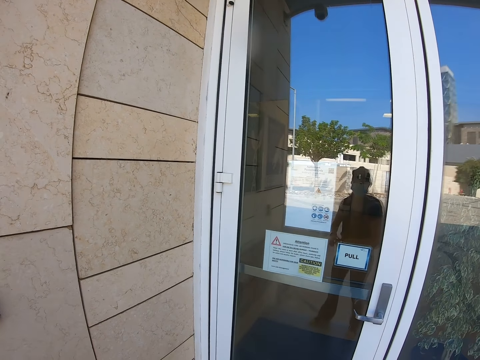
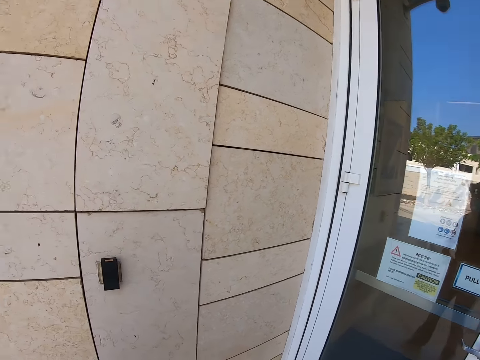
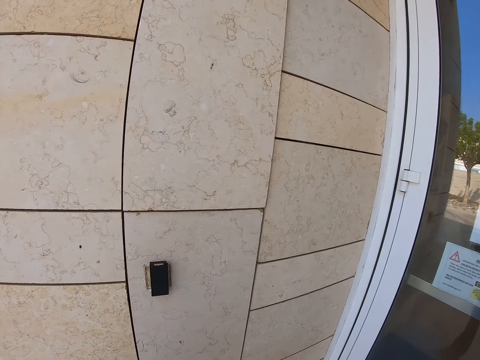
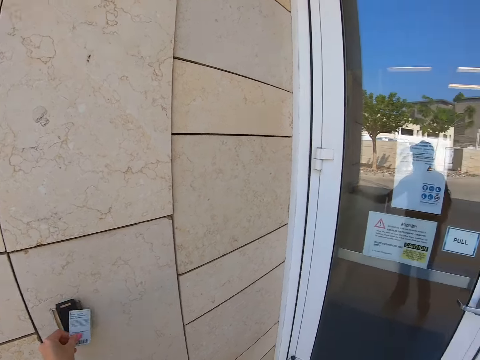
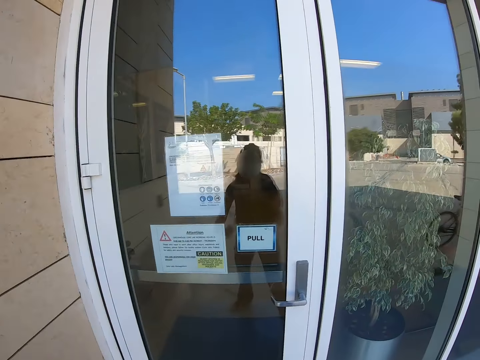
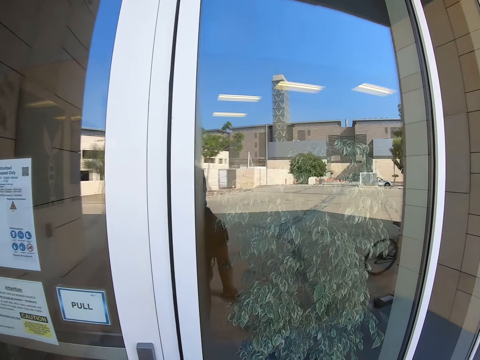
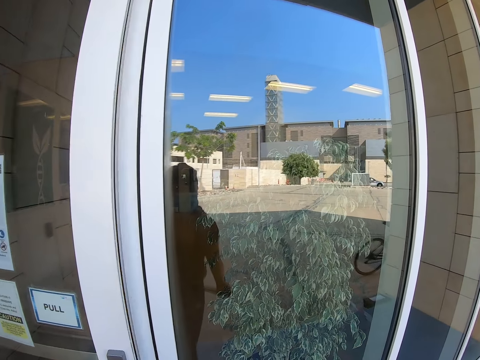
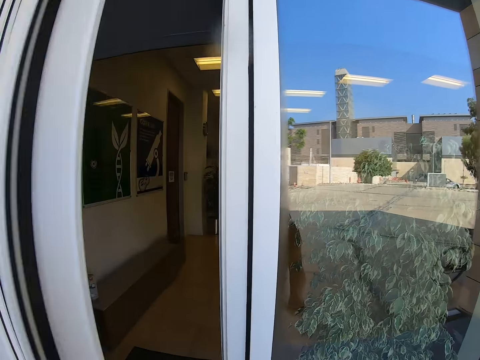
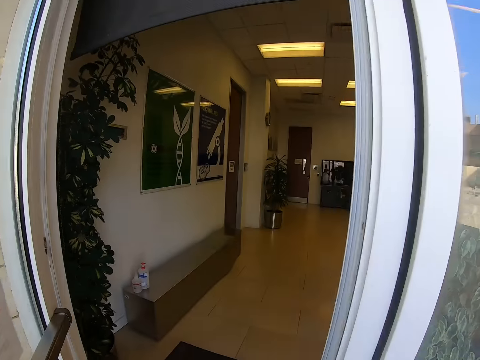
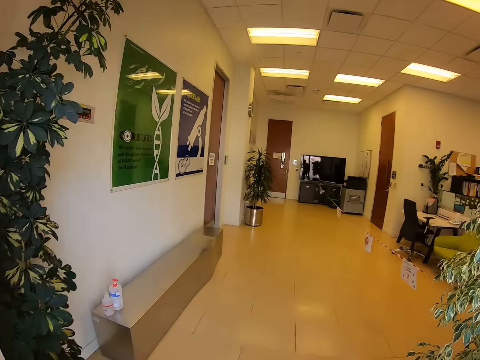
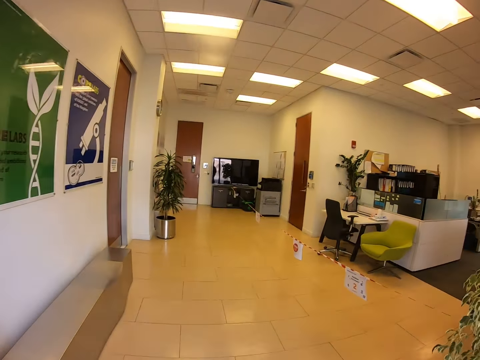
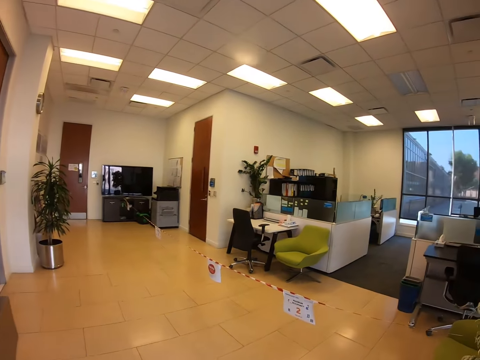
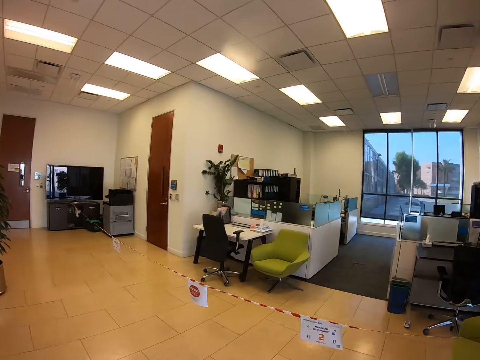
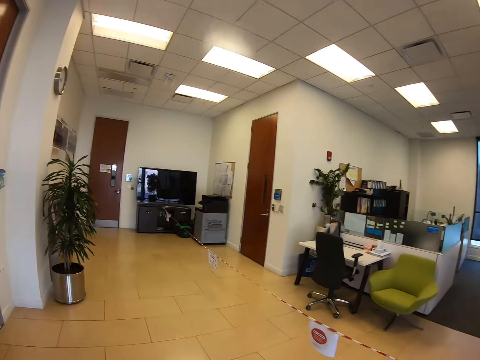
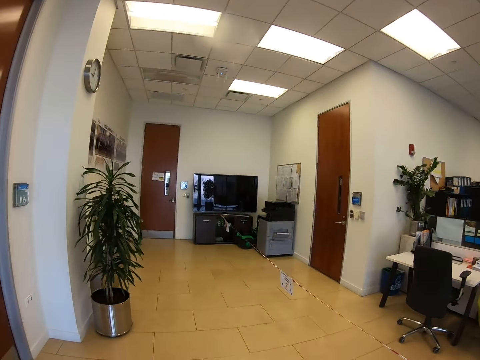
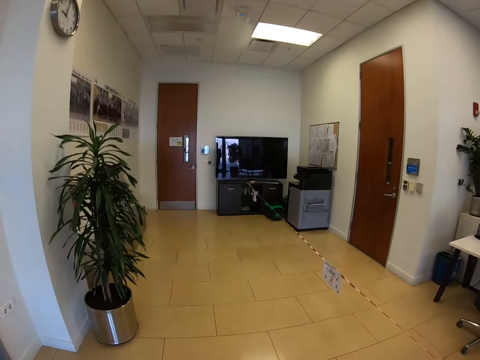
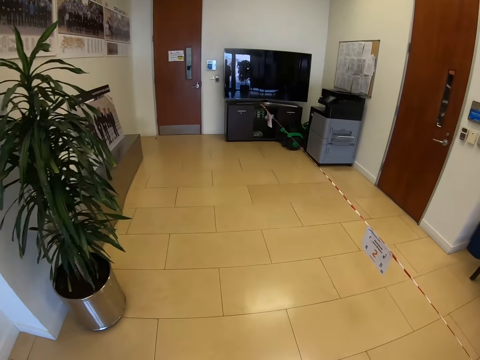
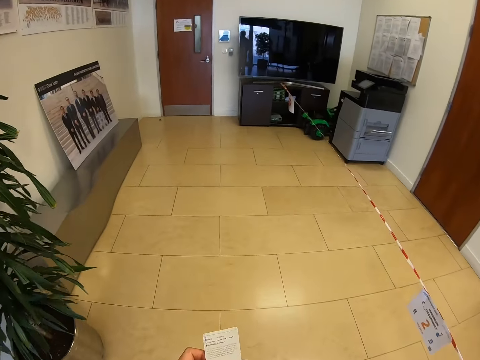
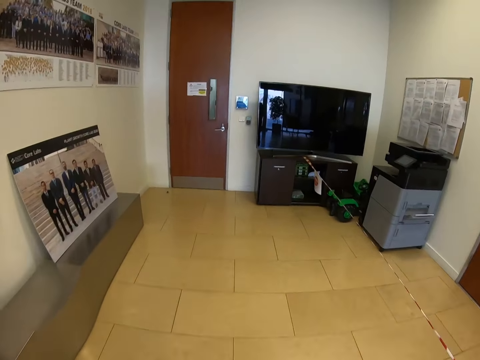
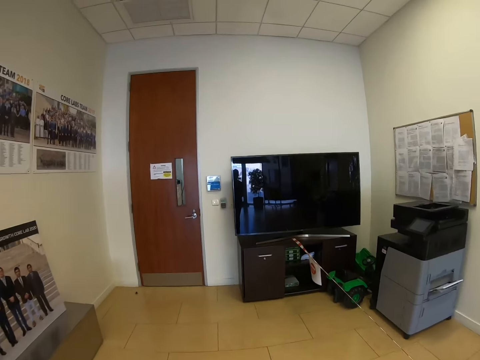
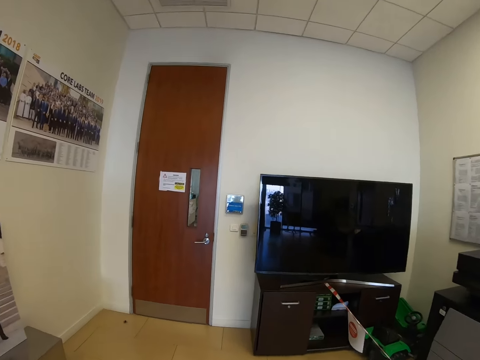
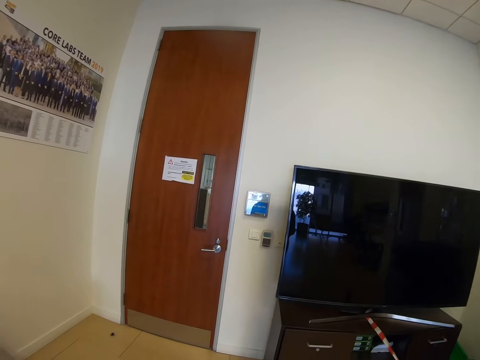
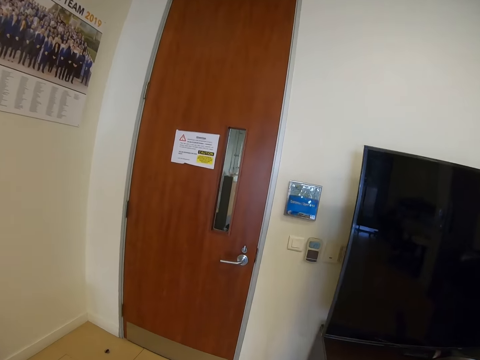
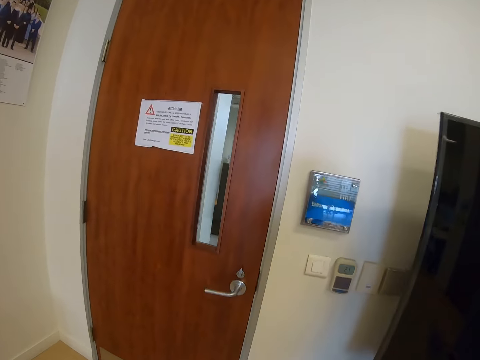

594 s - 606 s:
The camera wearer swipes a card. They place the card on a reader. They open a door. They look right, walk in the room, look forward, look downward, and look forward.

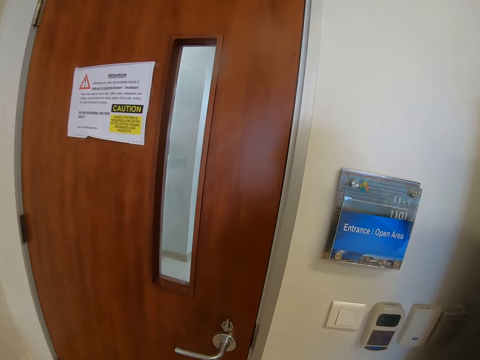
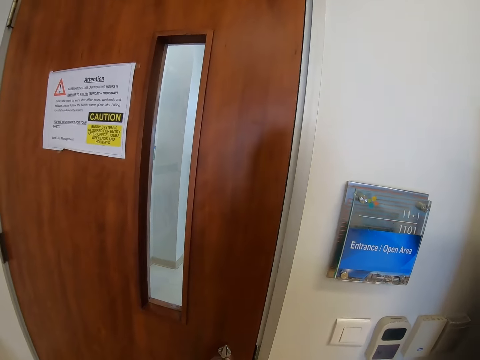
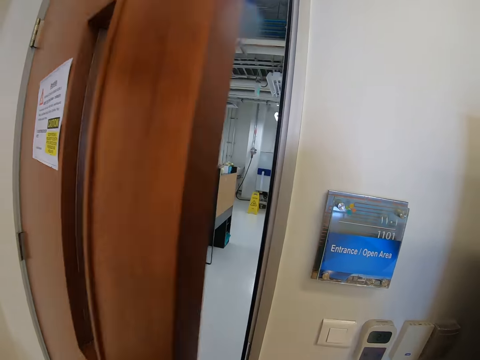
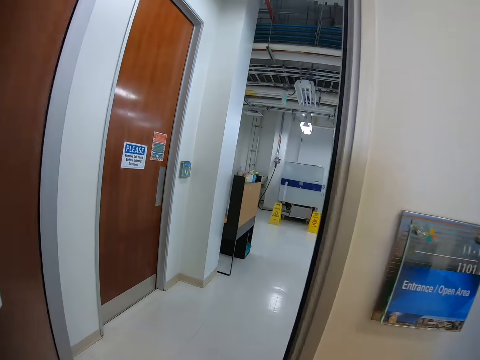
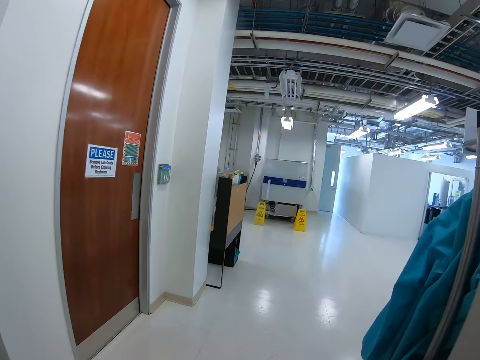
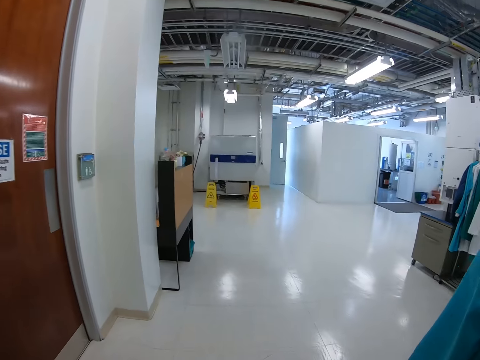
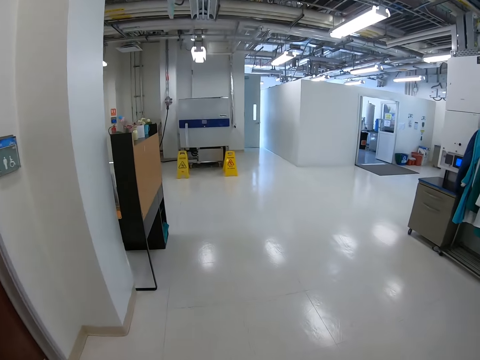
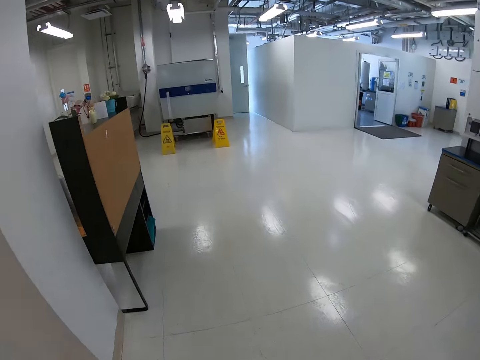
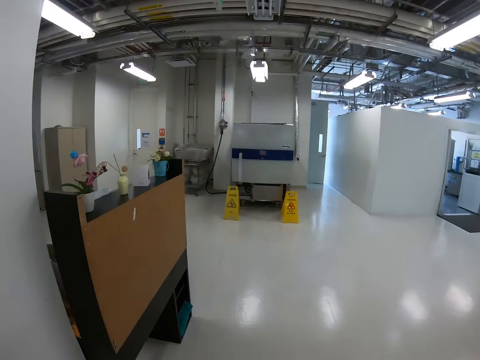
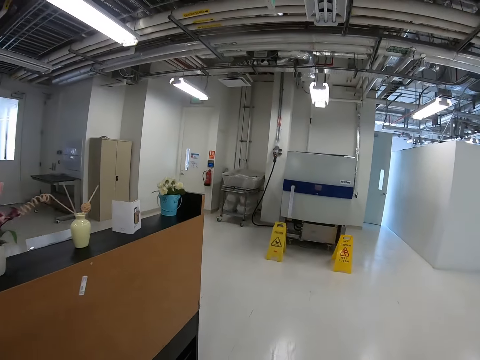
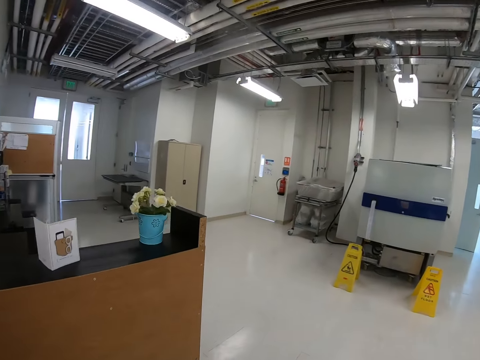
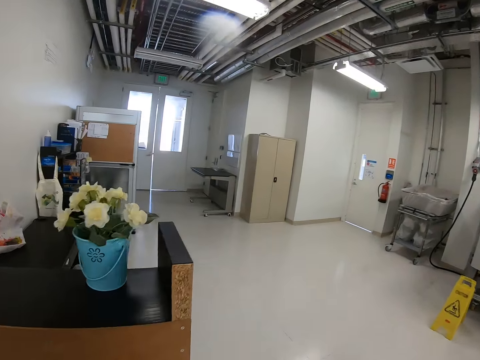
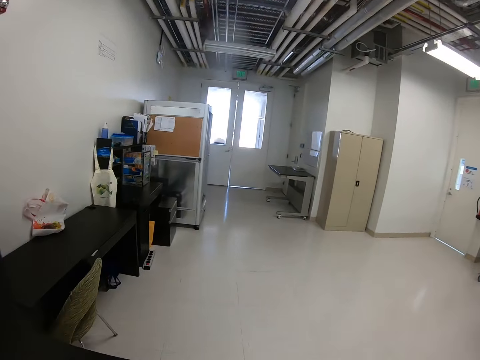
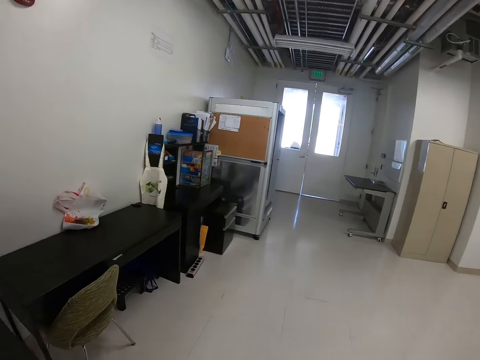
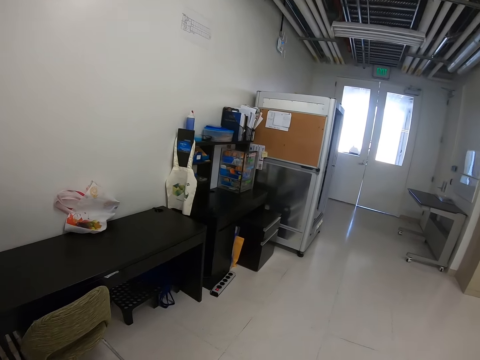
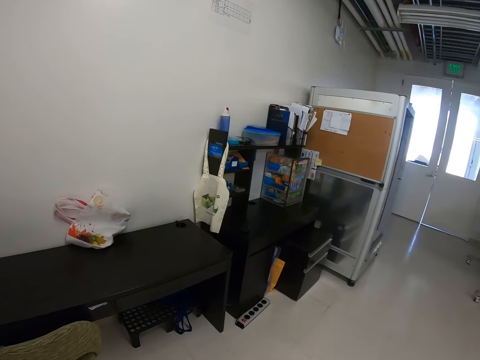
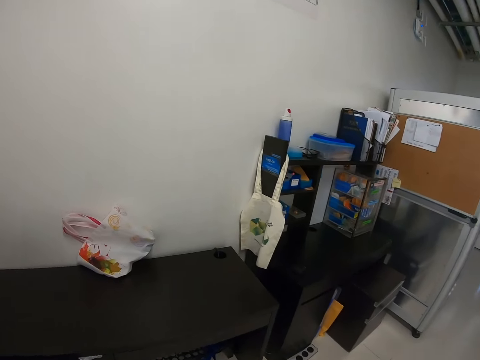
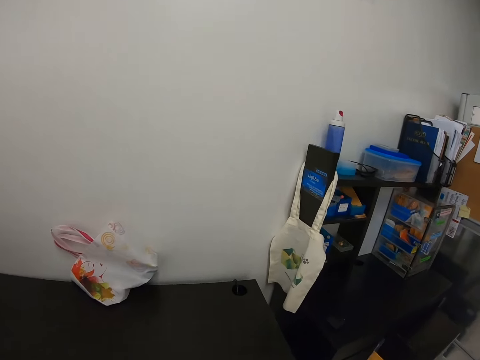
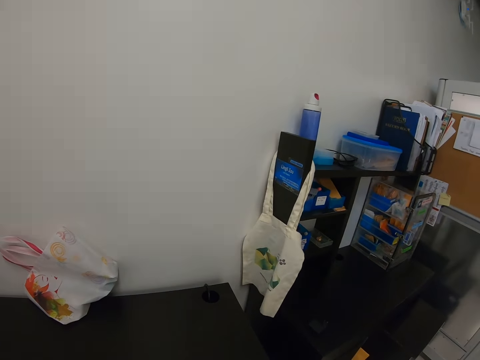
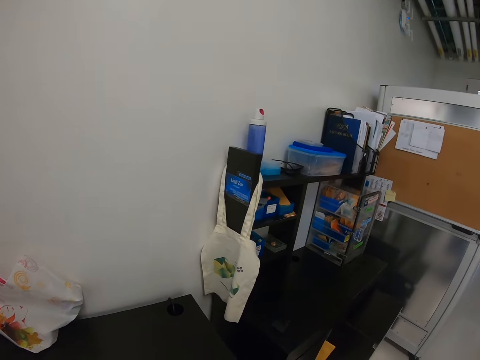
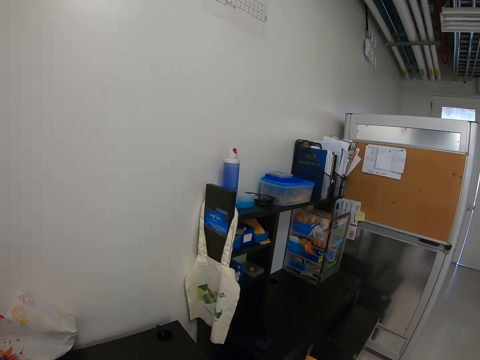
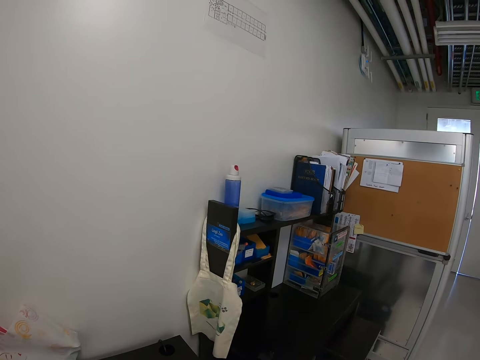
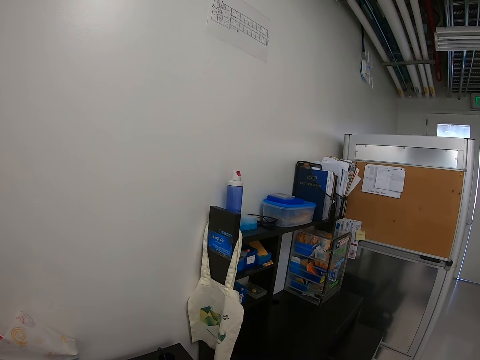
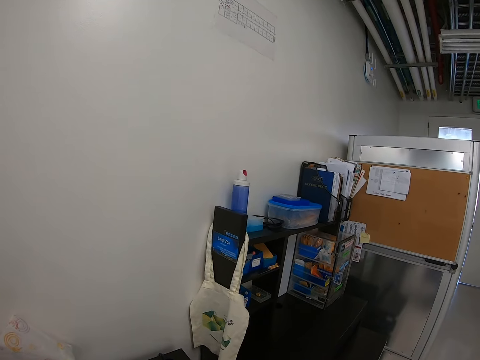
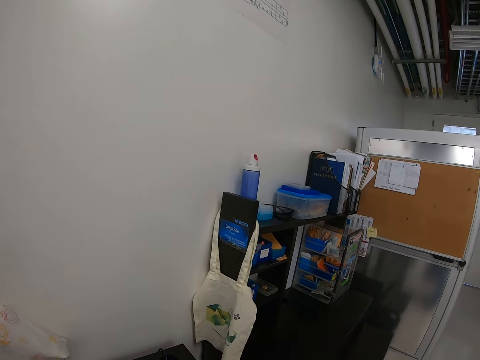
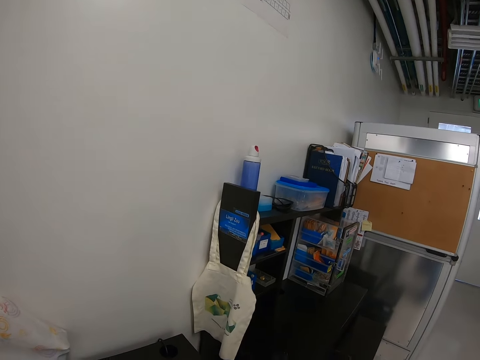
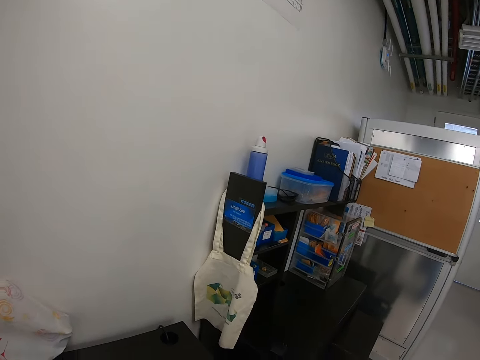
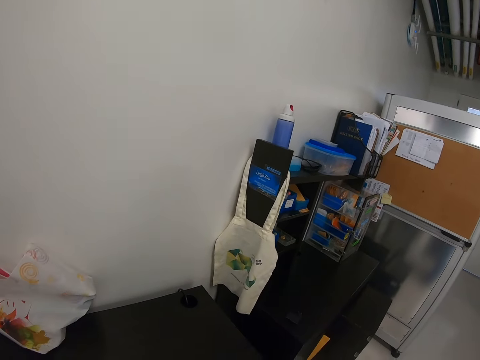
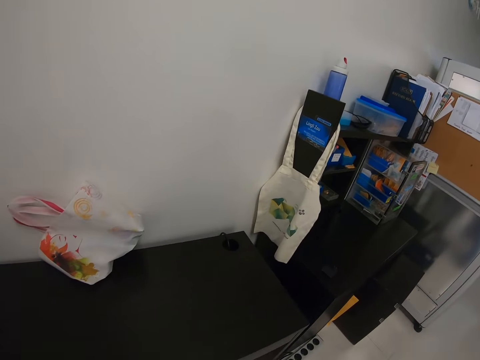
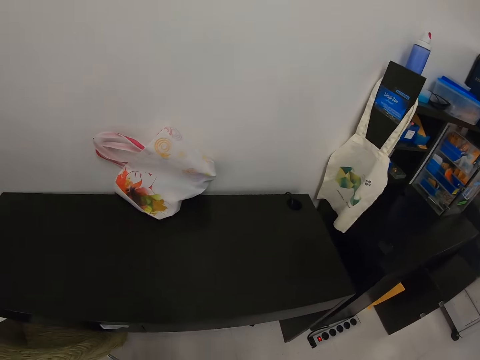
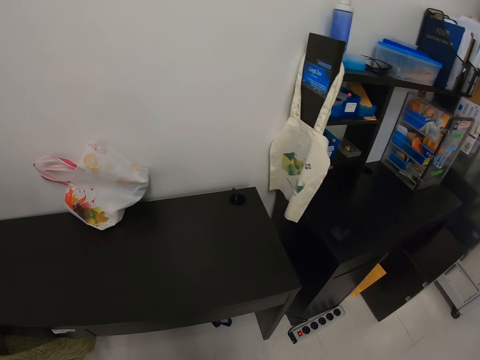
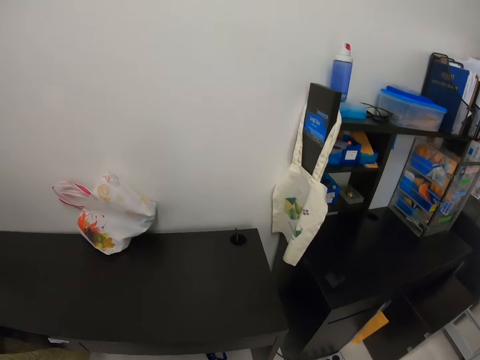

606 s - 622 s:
The camera wearer opens a door. They walk in the room. They turn left. They look around.
